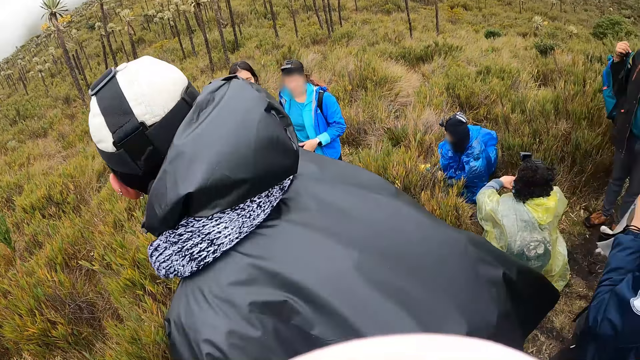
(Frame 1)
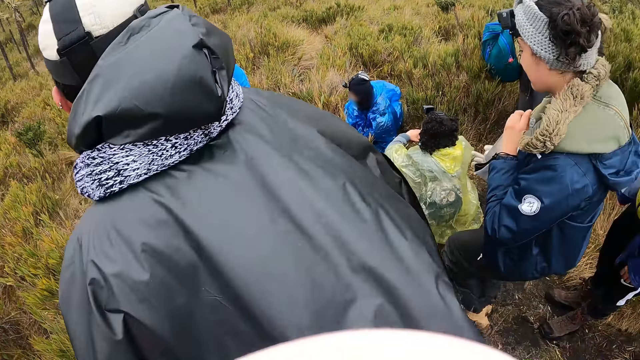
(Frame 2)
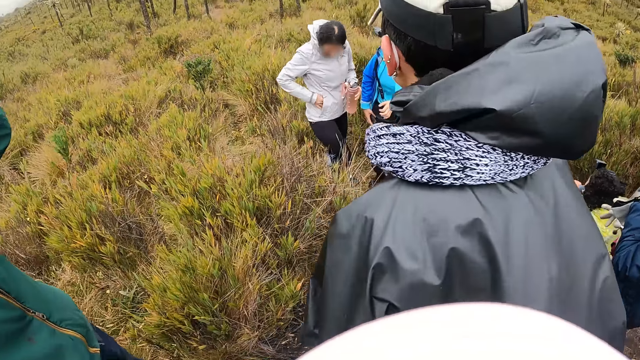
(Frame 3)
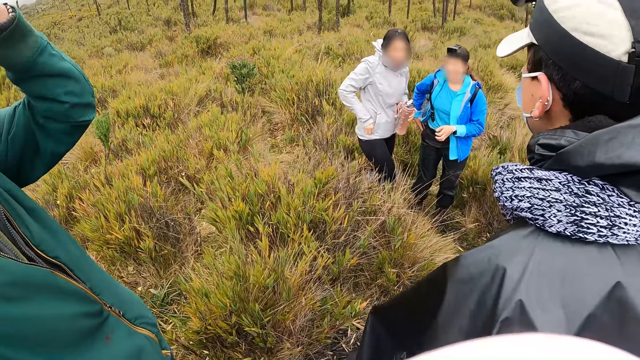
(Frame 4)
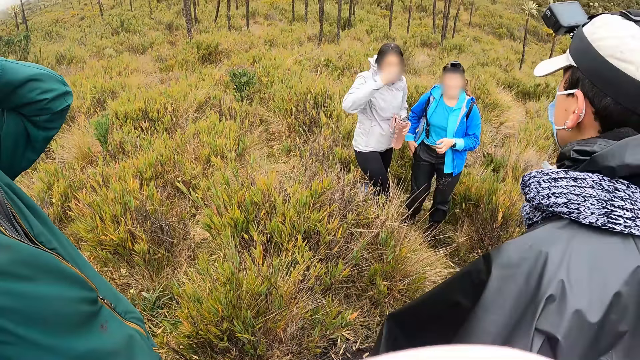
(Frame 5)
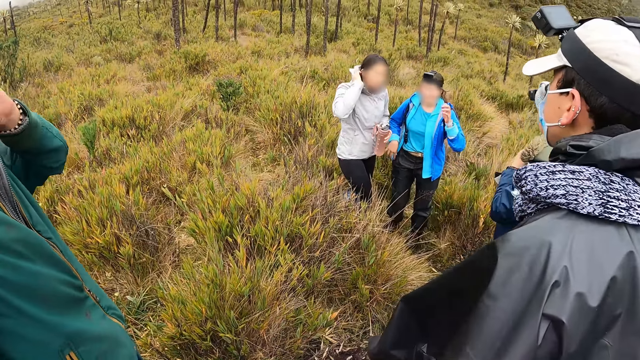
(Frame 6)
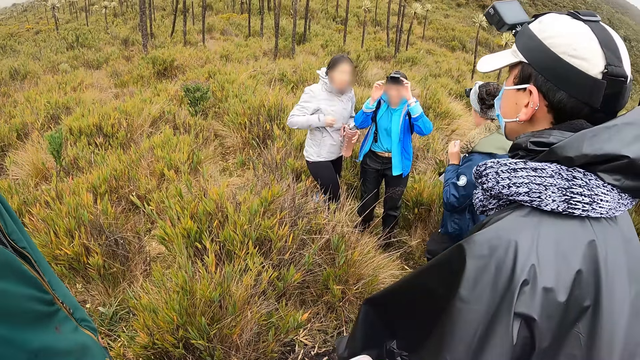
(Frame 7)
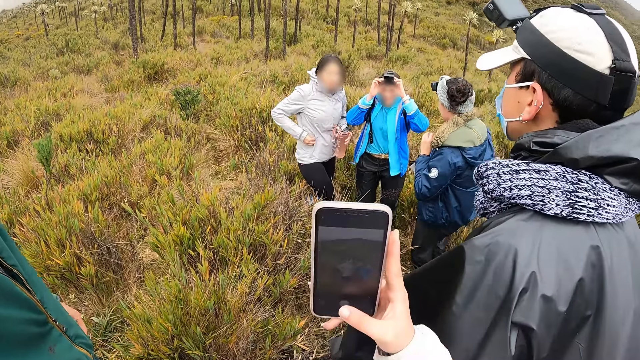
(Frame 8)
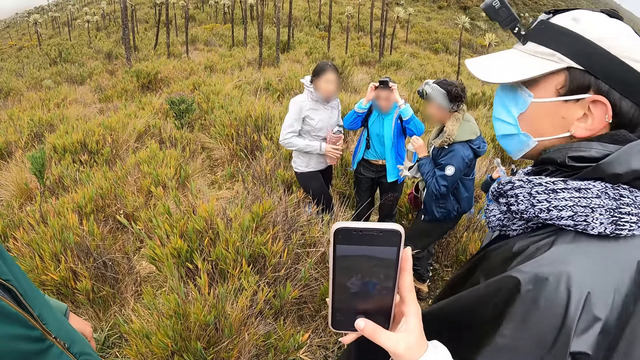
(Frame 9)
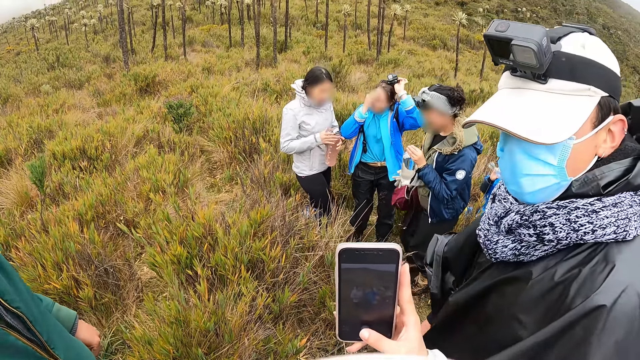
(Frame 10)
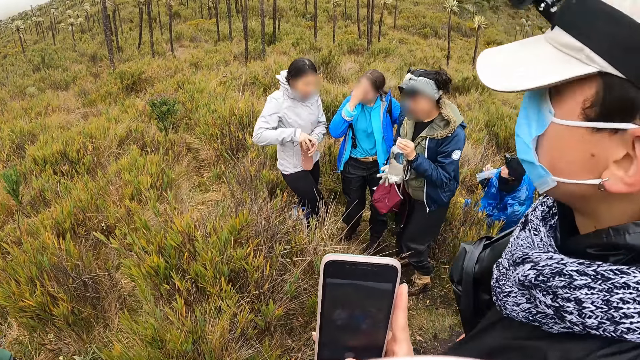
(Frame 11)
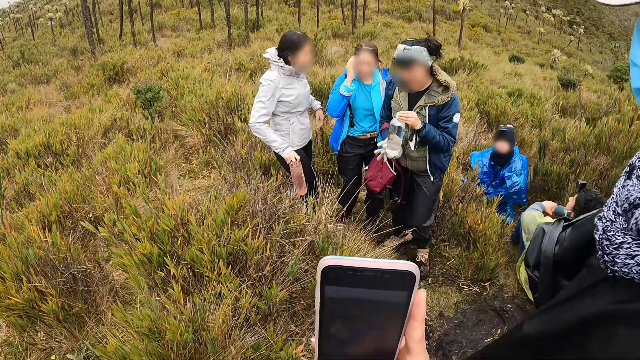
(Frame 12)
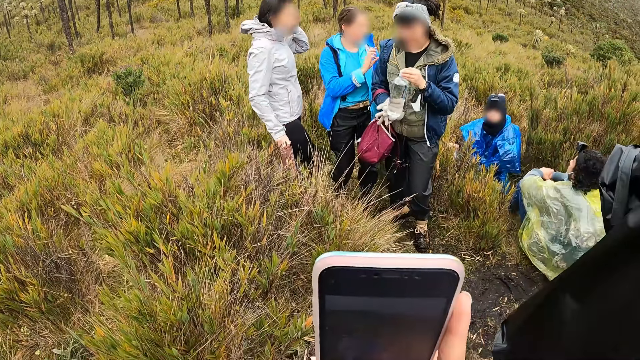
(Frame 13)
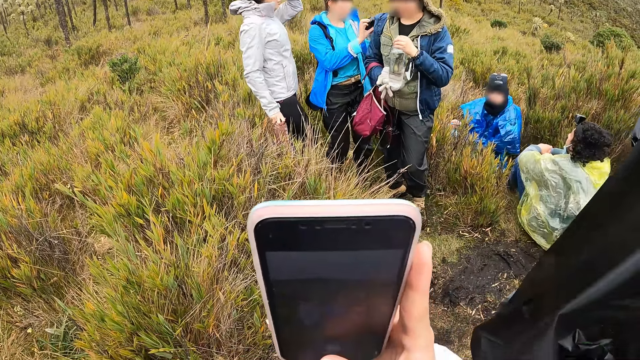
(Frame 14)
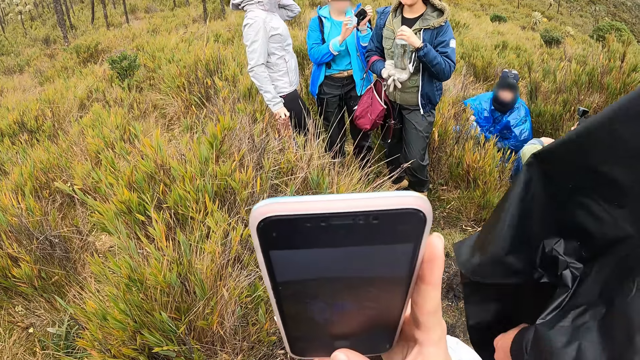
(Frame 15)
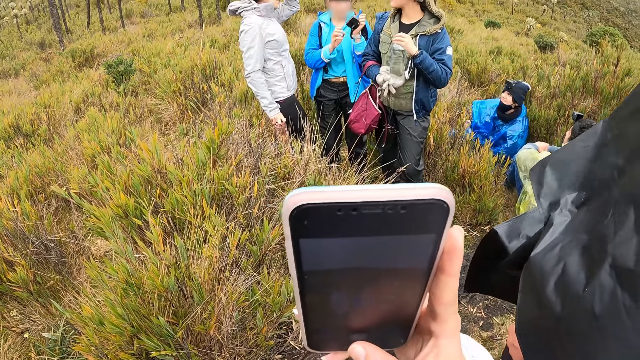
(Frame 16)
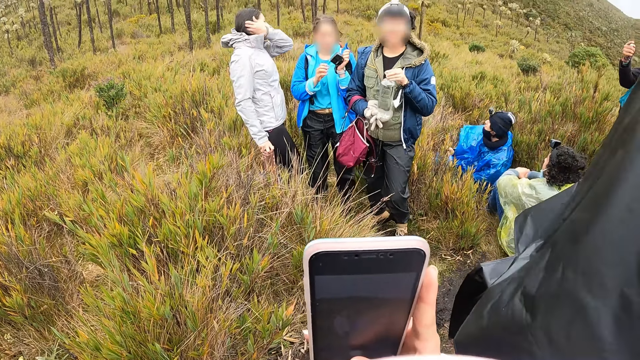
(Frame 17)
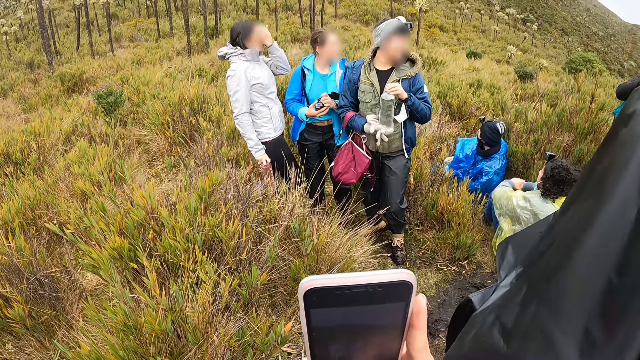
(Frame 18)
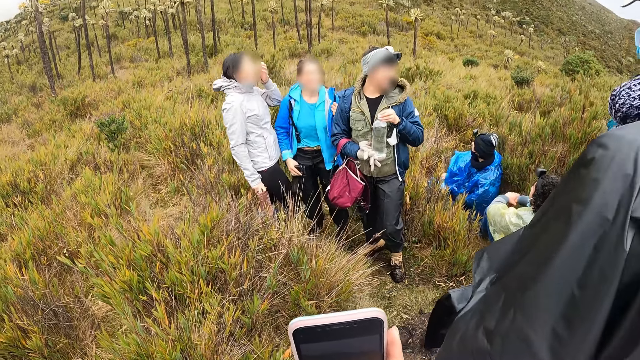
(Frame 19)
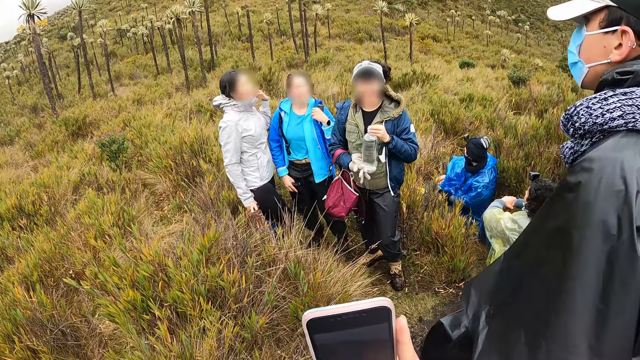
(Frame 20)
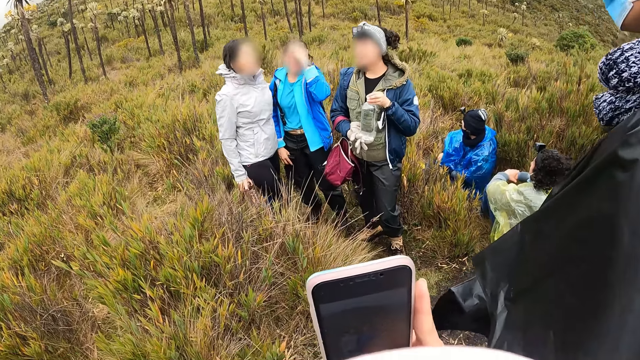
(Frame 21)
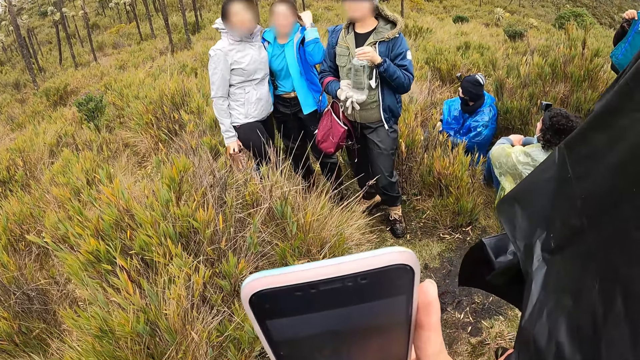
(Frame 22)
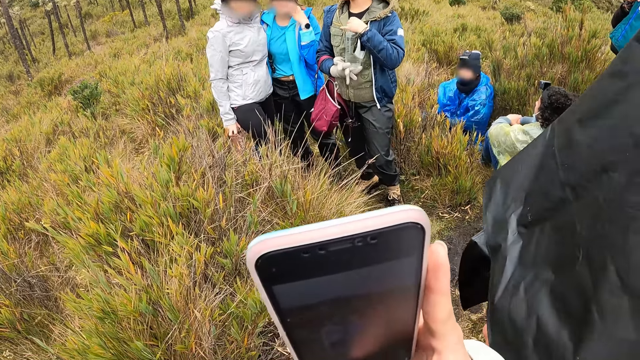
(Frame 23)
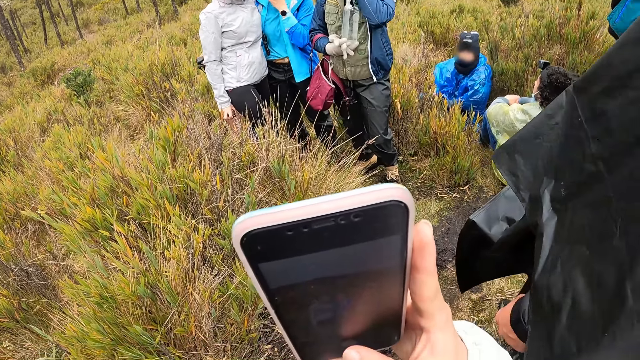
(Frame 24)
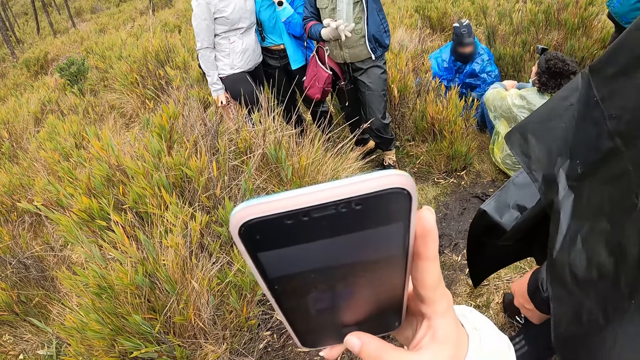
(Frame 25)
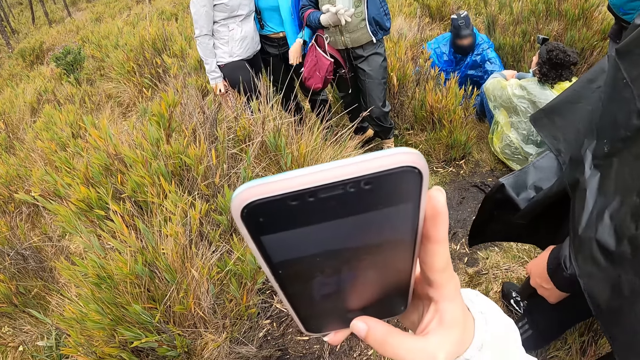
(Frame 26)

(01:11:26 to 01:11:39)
A woman walks a little. Another woman touches the hair. Another woman removes a camera head strap from her head with both hands. Another woman holds a bottle of water with her left hand and her right gloved hand. Another woman passes the bottle from her left hand to her right hand. Another woman moves closer to the woman with the camera head strap. The camera wearer takes a picture of the two women. The woman passes the camera head strap from her left hand to her right hand.

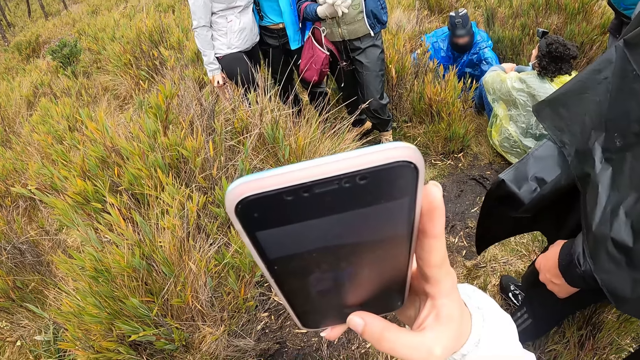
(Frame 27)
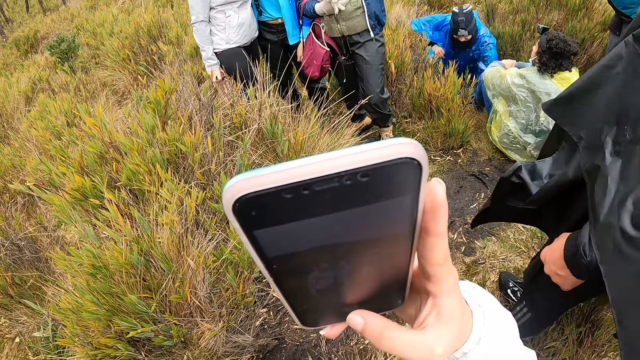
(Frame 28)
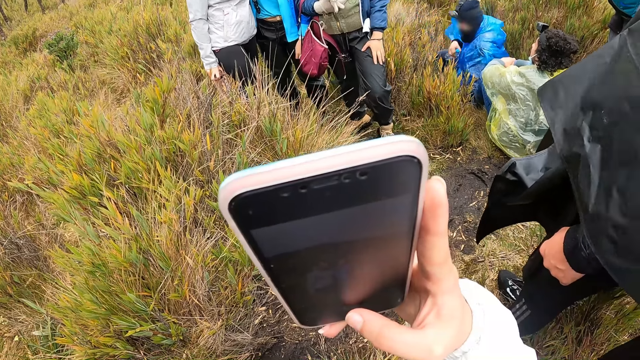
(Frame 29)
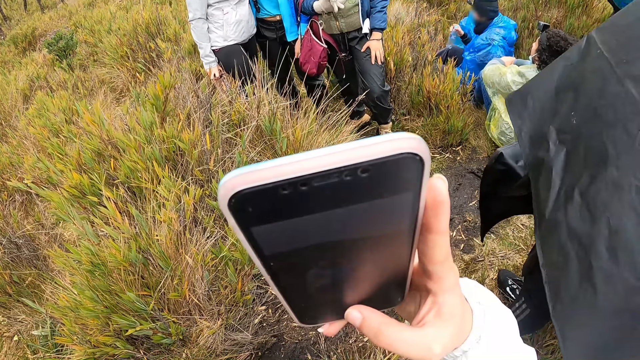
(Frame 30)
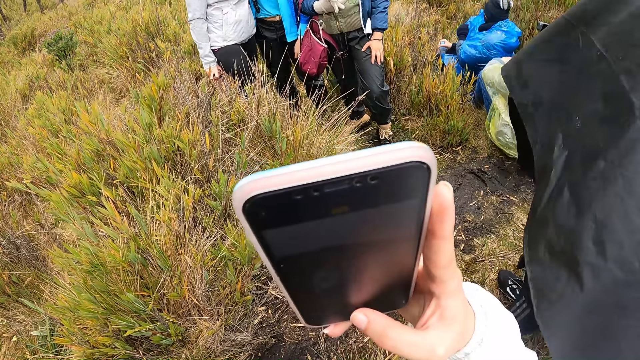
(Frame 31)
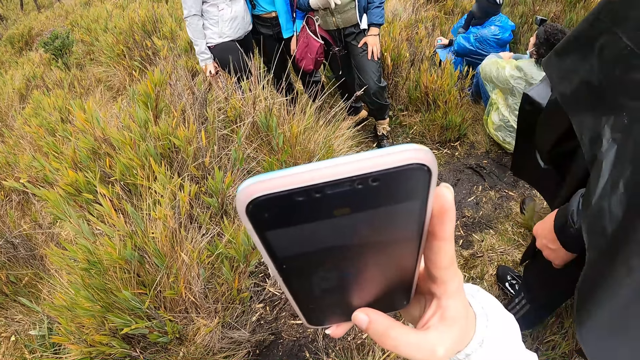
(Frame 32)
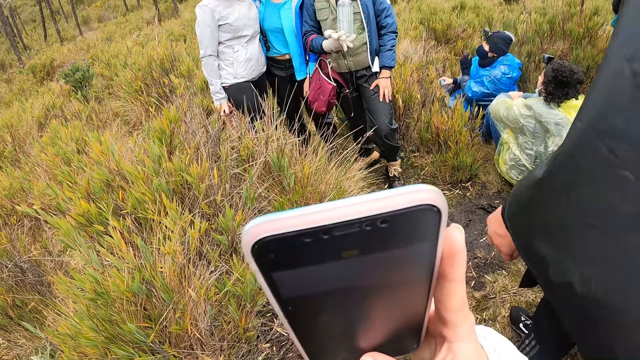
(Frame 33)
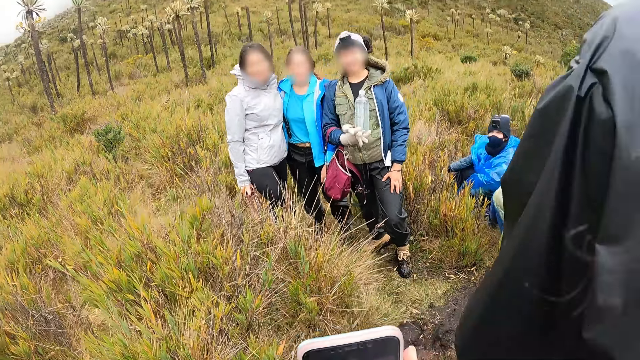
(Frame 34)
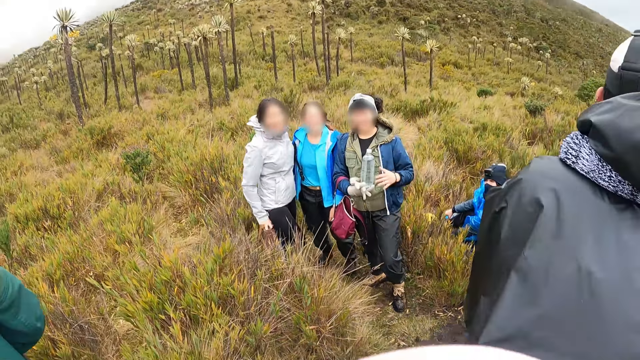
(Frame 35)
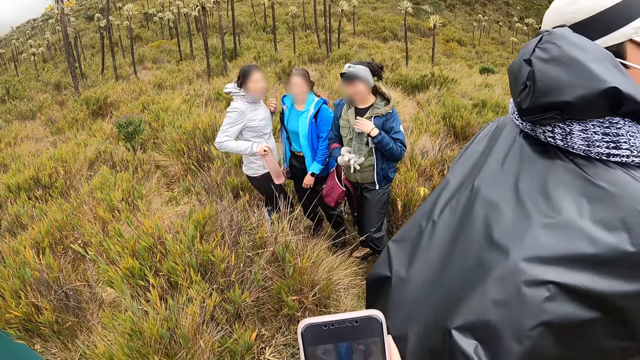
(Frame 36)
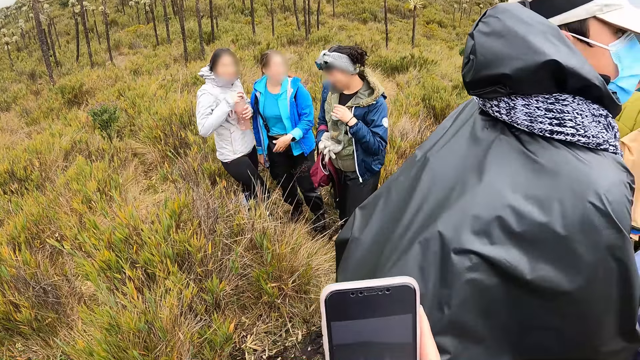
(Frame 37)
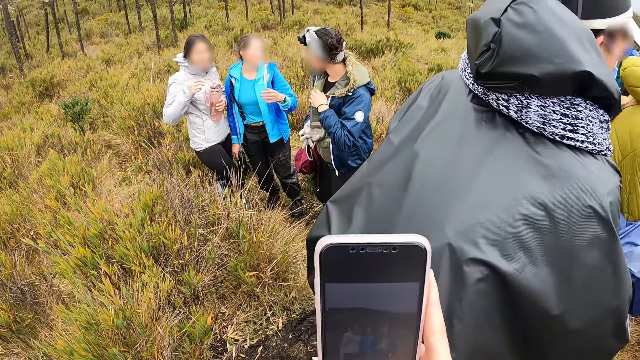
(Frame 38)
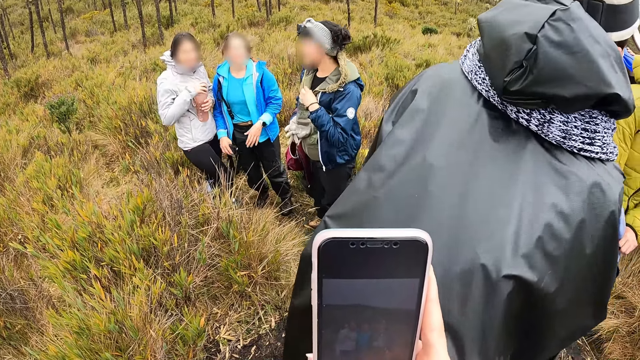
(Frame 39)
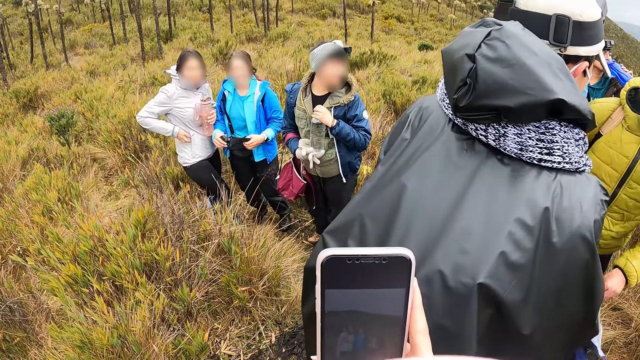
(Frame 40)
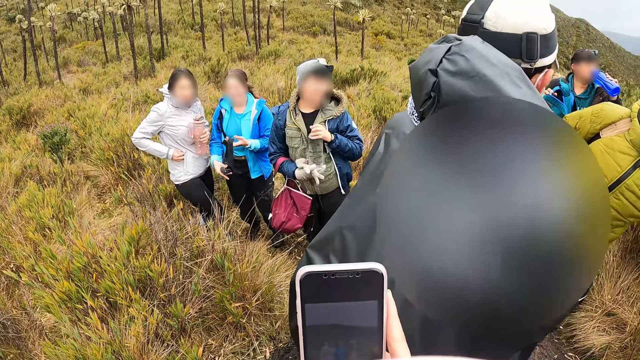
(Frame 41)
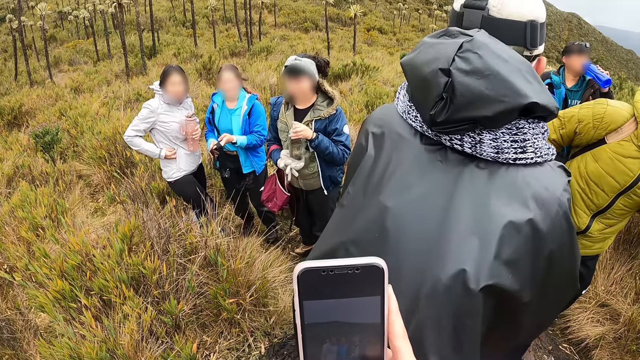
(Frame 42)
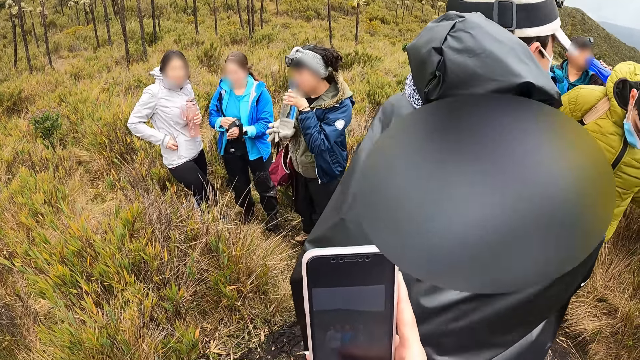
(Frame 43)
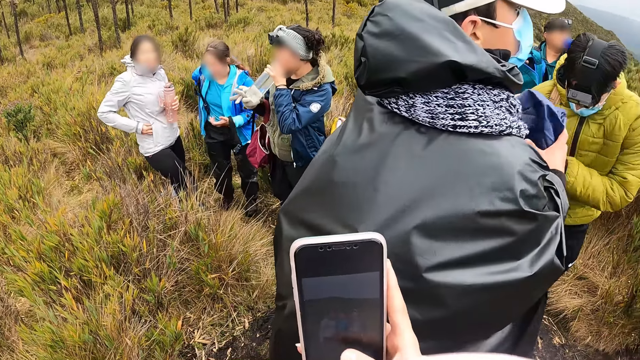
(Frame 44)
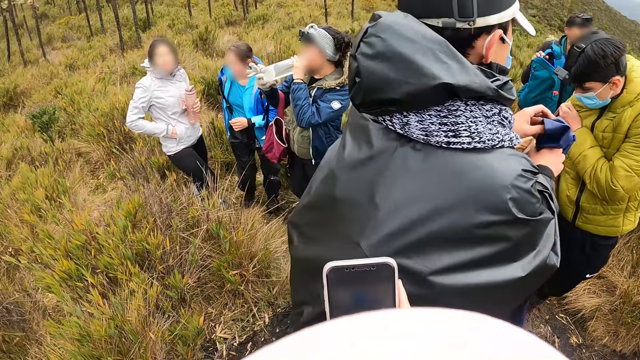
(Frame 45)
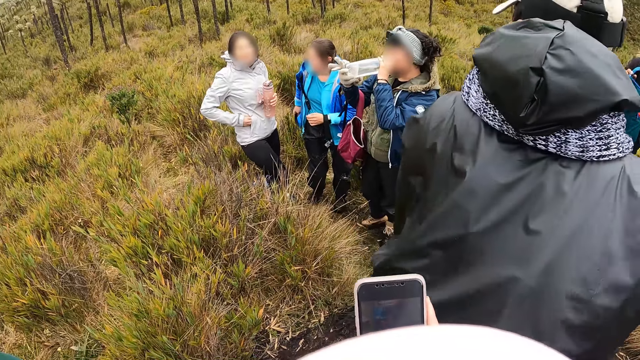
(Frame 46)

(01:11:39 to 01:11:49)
The camera wearer turns around. A woman holds the bottle of water with her left hand and her right gloved hand. A second woman passes the bottle from her right hand to her left hand. A third woman moves a little. A fourth woman holds the camera head strap with both hands and passes the camera head strap from her left hand to her right hand. The second woman unzips the pocket on her jacket with her right hand. The fourth woman hangs the camera head gear on her left hand with her right hand. Another woman holds a water can with her right hand. The first woman drinks water from the bottle in her left hand and her right gloved hand. The second woman removes a phone from the jacket pocket with her right hand.
